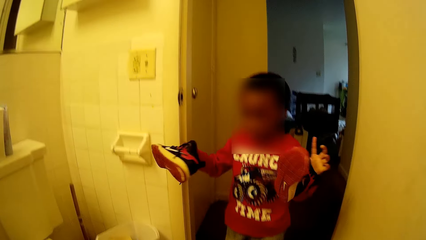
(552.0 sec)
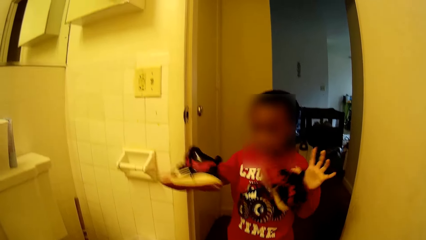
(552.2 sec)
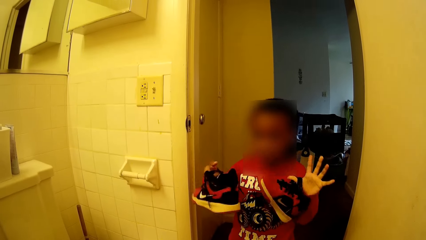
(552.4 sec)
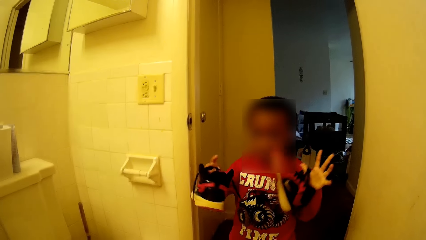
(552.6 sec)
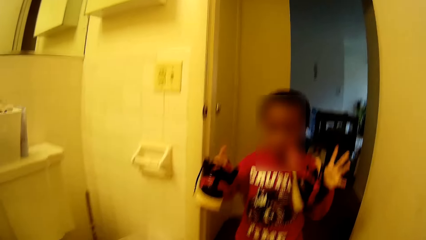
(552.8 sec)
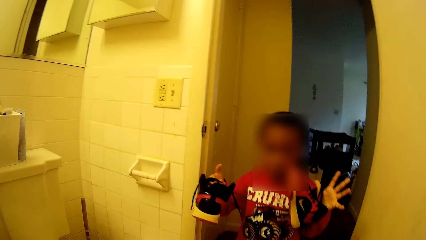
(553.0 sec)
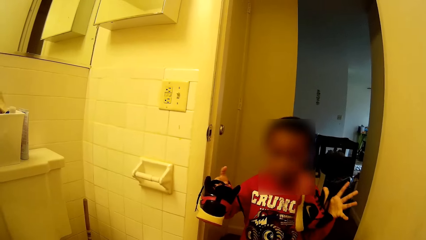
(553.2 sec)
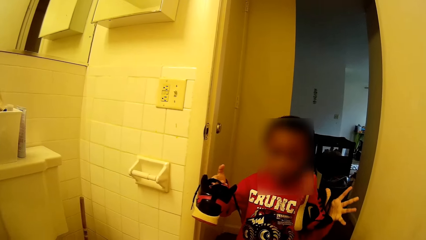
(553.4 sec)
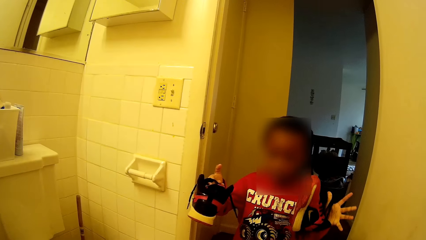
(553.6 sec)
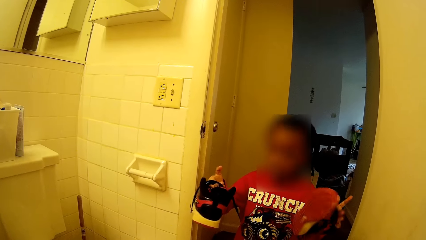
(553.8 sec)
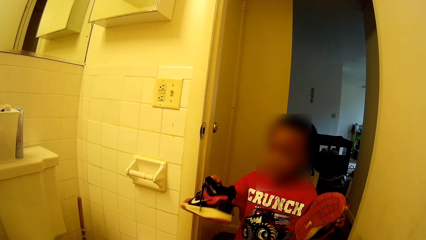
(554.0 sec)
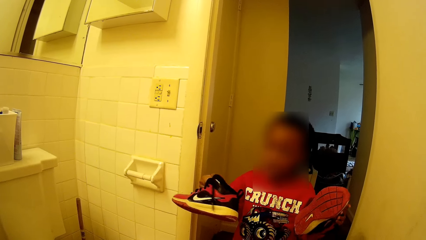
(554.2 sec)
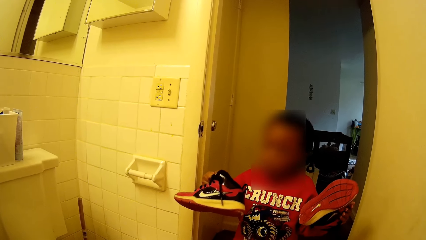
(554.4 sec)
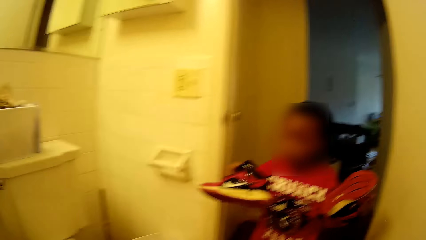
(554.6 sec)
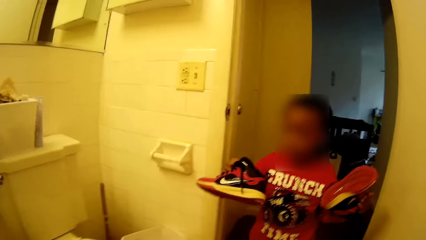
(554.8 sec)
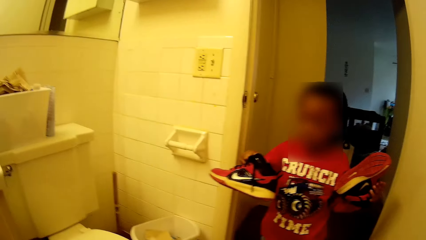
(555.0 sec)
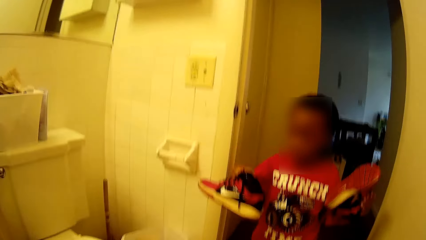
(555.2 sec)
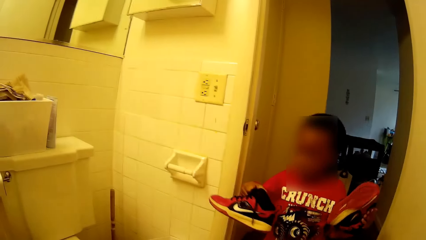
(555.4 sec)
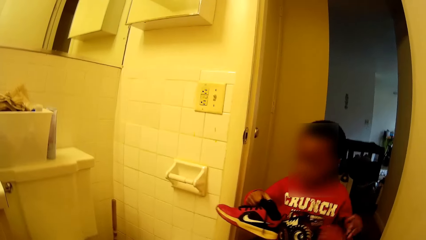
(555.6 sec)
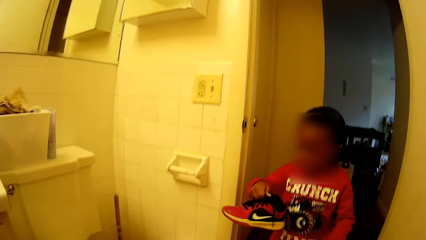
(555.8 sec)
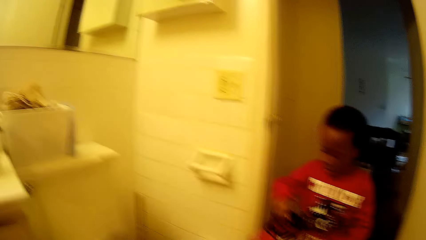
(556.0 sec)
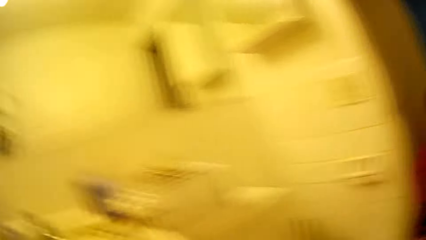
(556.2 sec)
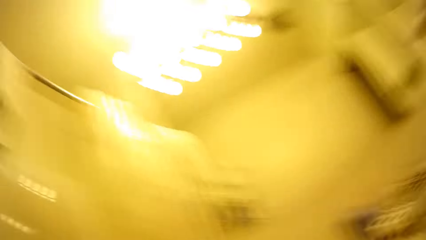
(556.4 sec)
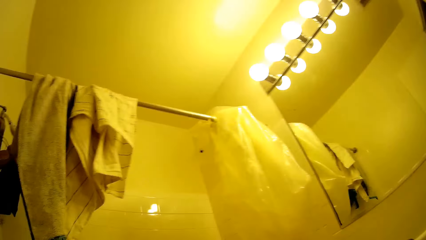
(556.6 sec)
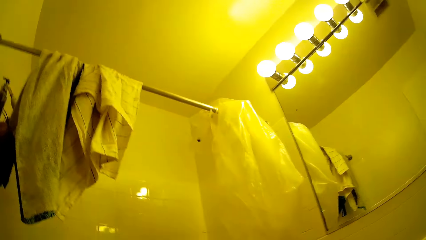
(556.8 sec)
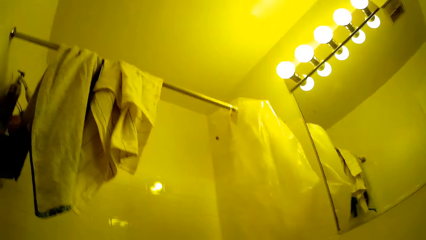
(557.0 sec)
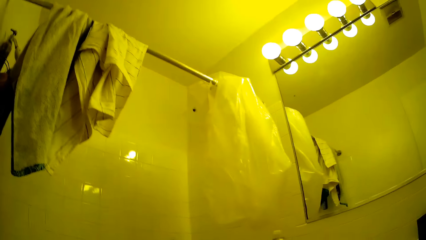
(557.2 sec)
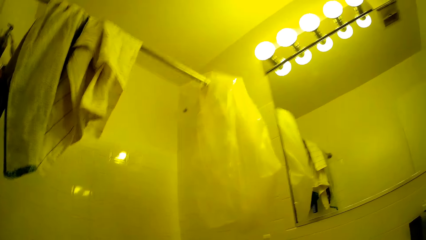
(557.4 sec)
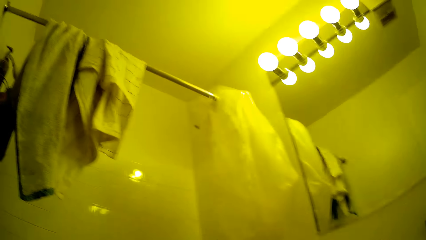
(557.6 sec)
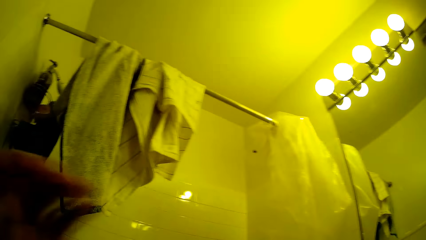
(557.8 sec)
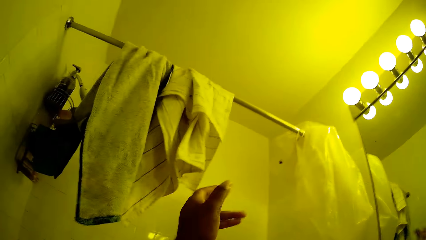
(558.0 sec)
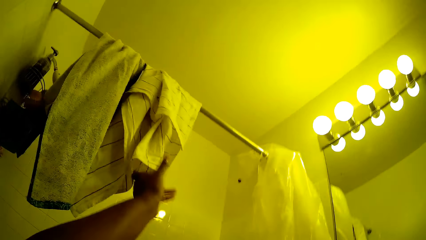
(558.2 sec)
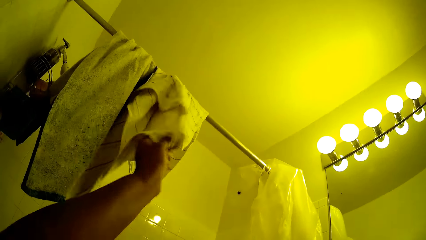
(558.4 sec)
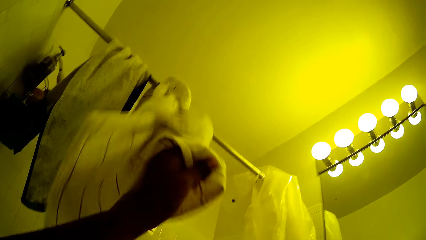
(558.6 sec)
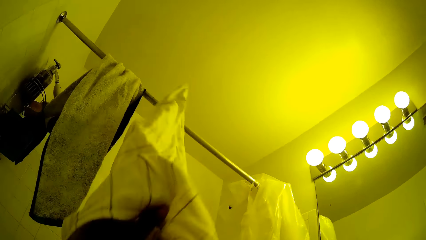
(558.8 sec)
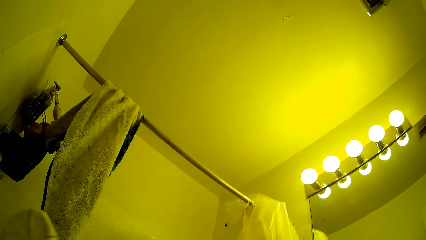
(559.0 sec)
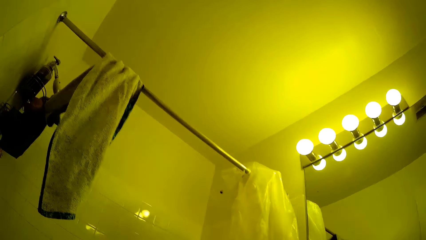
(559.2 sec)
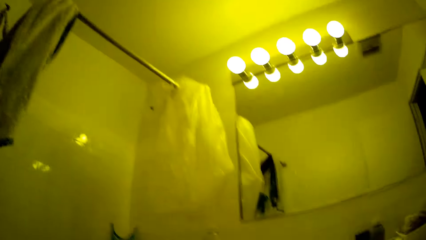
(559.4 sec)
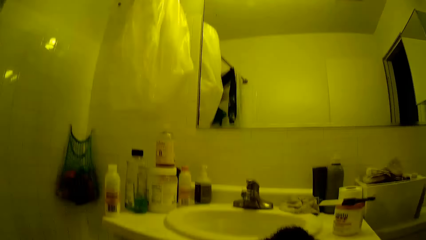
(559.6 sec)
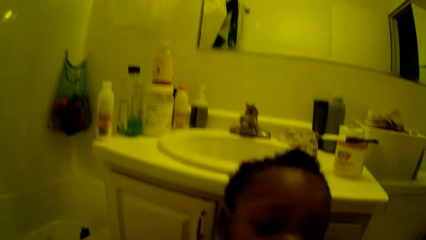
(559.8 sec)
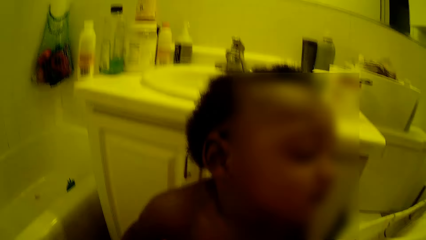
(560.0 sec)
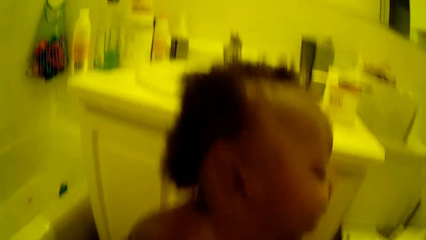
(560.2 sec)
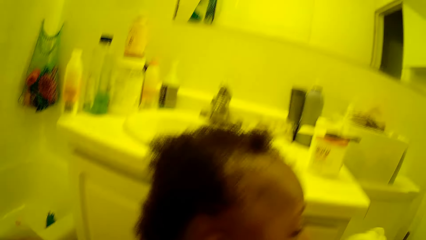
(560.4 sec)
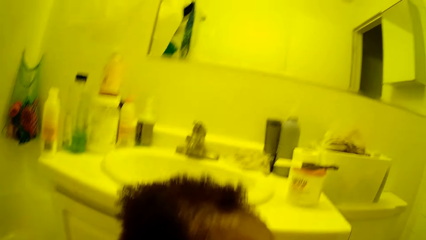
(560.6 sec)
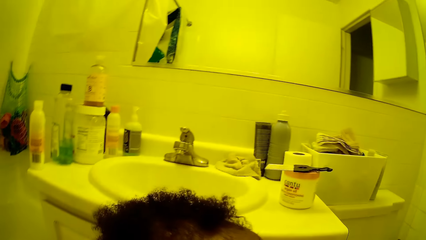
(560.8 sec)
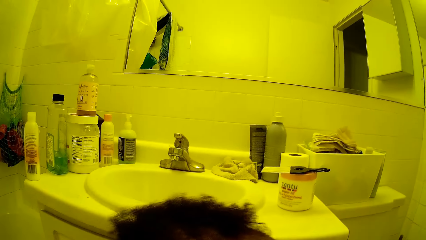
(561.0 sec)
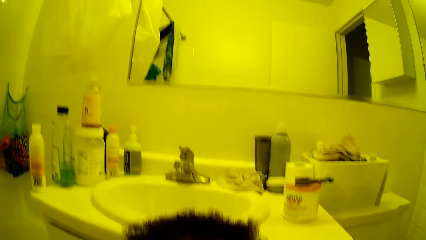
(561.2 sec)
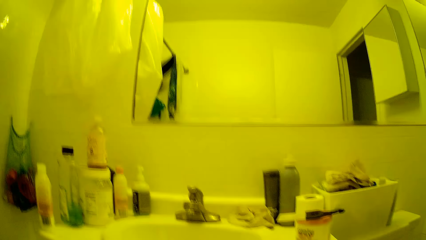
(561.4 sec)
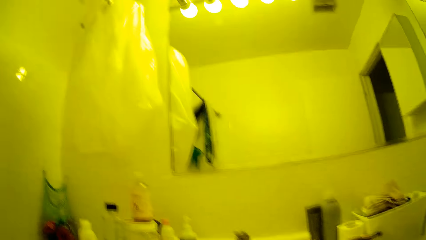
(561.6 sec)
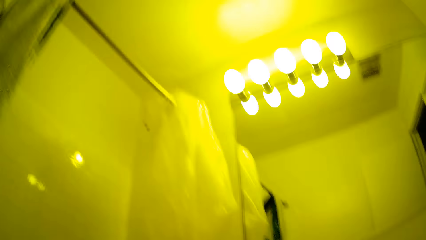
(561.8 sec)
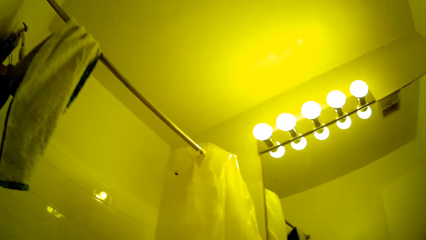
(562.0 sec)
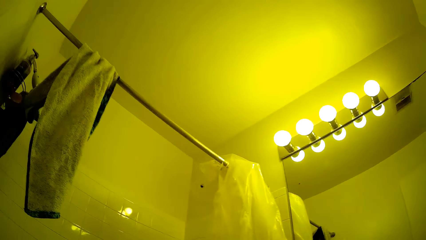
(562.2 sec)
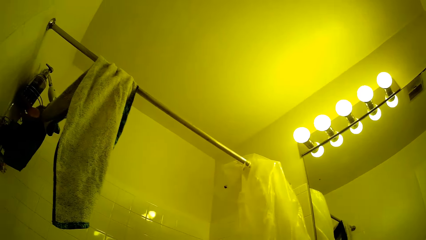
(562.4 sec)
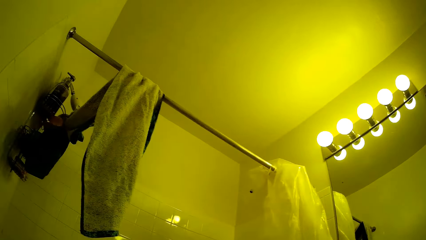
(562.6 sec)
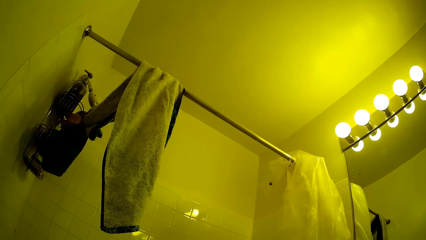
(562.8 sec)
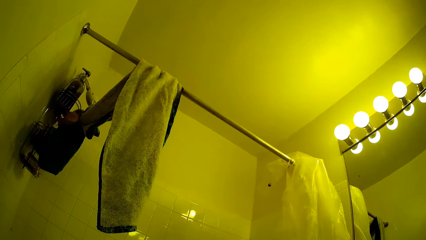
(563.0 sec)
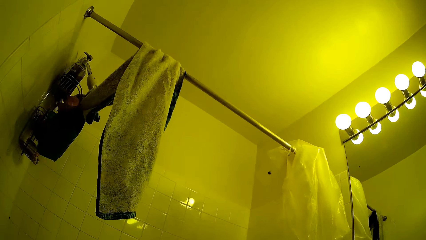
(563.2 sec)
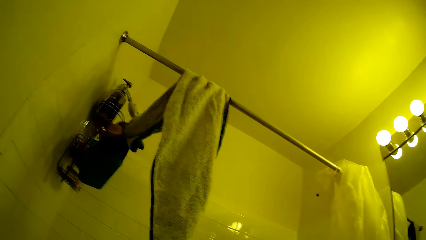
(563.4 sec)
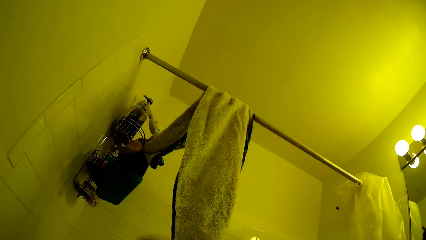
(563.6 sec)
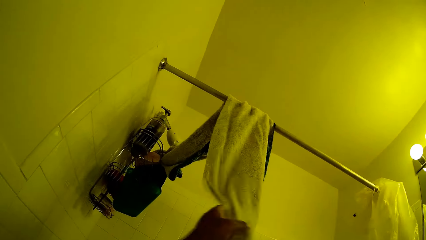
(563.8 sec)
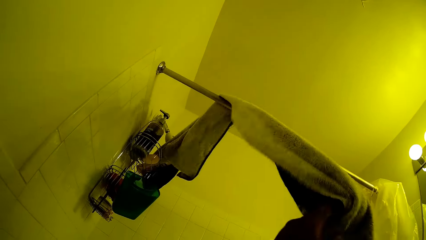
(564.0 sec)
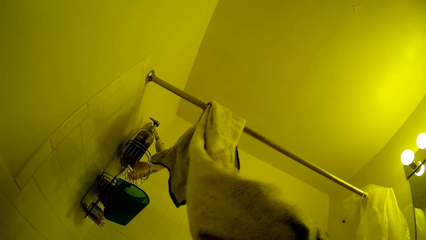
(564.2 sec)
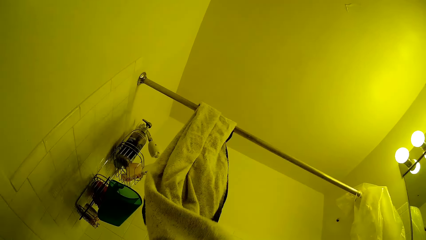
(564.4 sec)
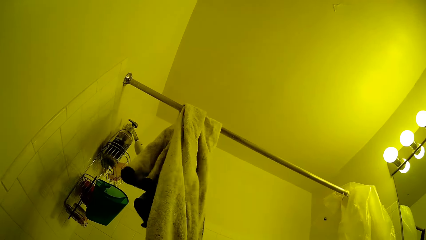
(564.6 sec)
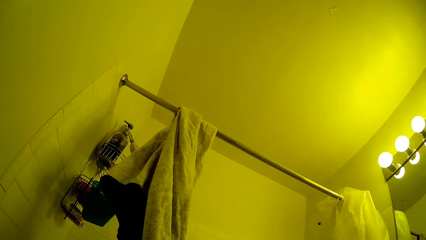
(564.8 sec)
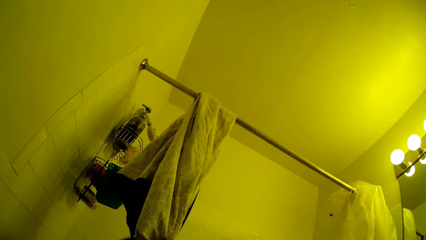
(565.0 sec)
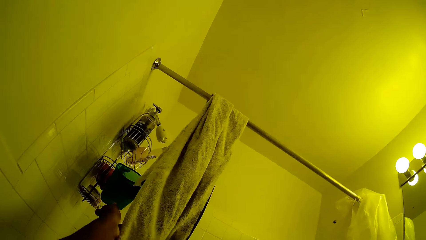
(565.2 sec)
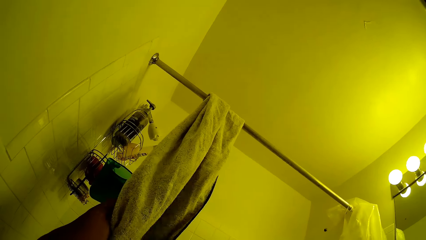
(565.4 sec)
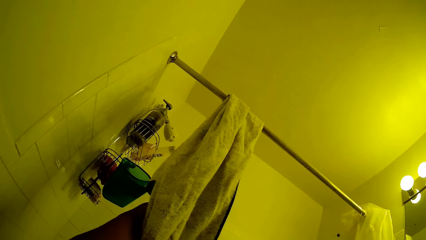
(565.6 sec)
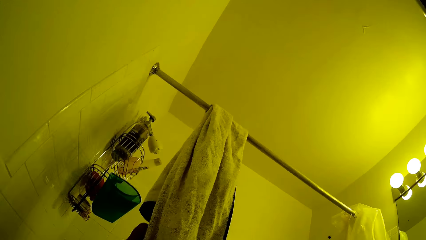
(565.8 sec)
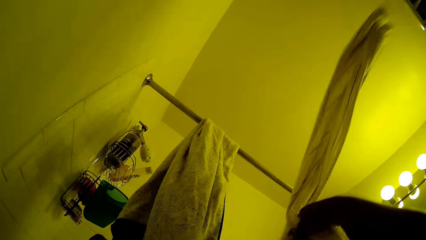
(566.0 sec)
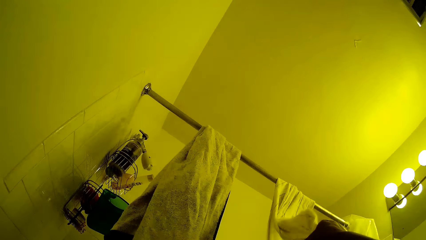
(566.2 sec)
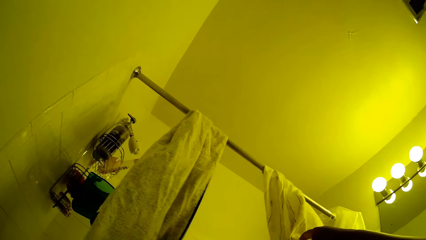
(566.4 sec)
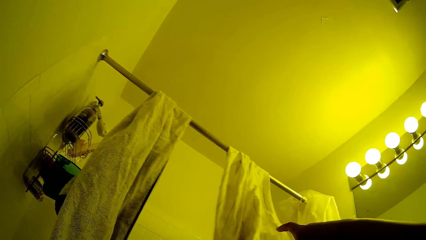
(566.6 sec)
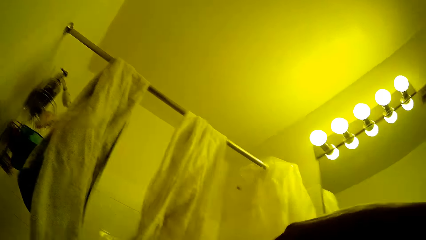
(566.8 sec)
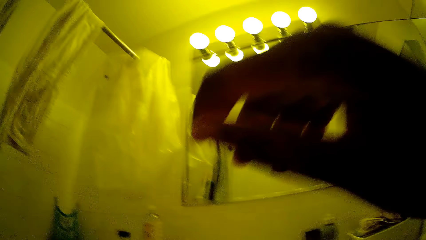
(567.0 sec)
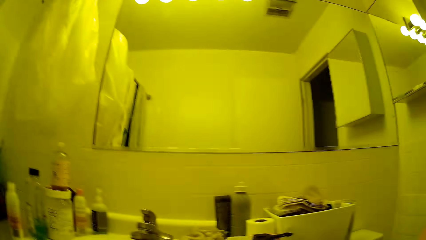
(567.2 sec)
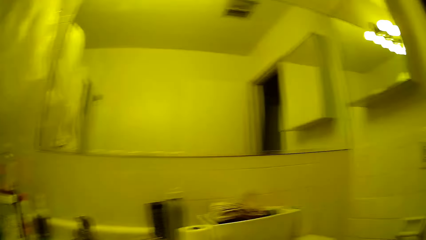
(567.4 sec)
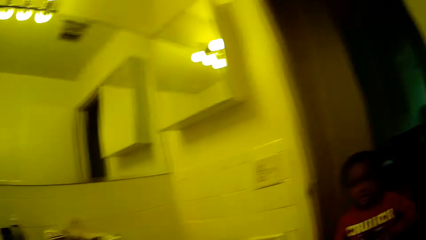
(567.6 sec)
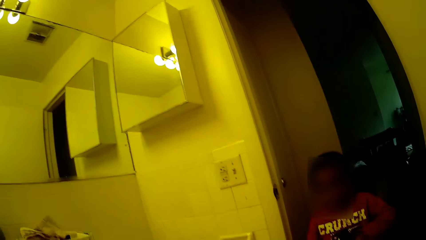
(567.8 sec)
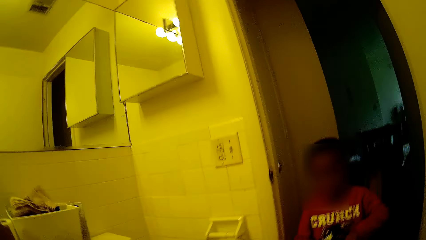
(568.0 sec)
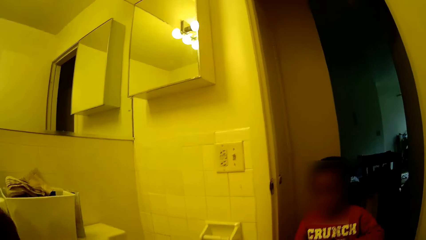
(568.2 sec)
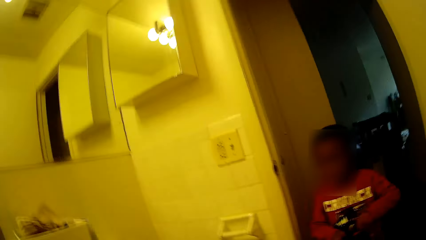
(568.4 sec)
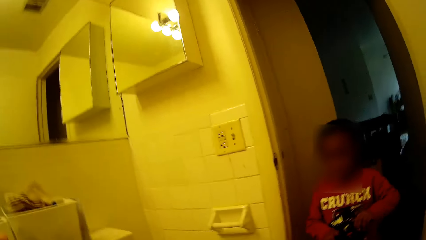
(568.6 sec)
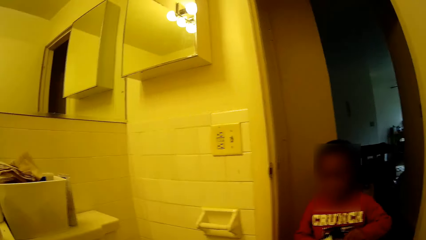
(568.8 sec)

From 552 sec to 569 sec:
The baby converses with the camera wearer. The camera wearer takes a towel from a bathroom rail with her left hand. She covers a person with the towel. She takes the towel from the bathroom rail with her left hand. She touches the towel on the rail. She hangs the towel on the rail with her right hand.
